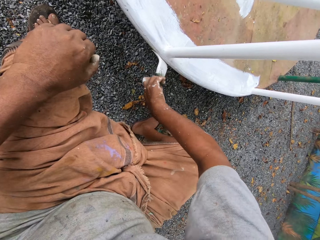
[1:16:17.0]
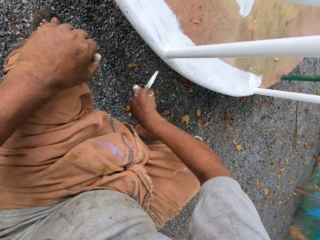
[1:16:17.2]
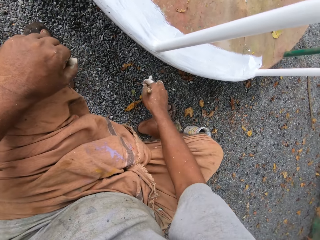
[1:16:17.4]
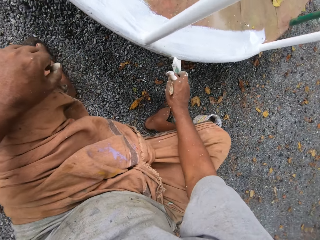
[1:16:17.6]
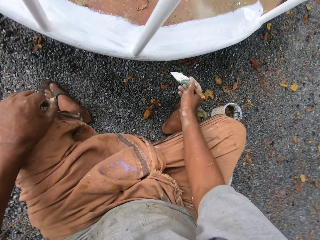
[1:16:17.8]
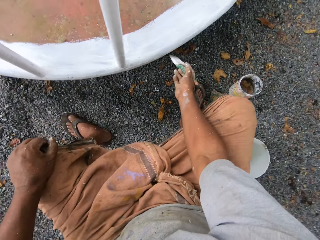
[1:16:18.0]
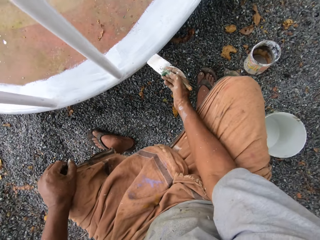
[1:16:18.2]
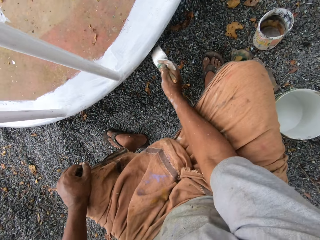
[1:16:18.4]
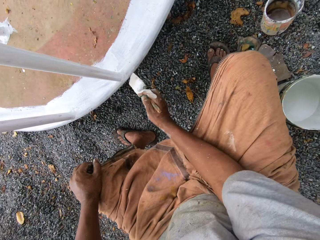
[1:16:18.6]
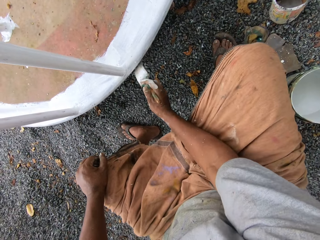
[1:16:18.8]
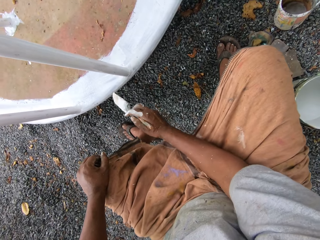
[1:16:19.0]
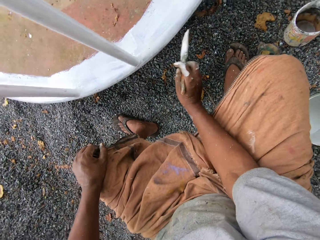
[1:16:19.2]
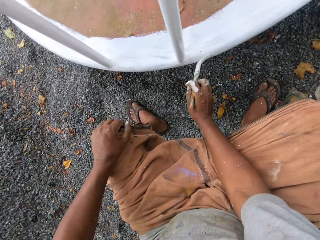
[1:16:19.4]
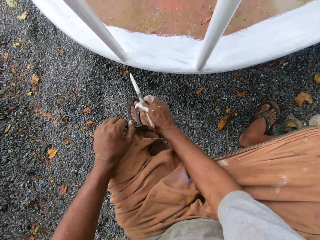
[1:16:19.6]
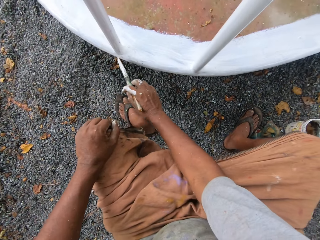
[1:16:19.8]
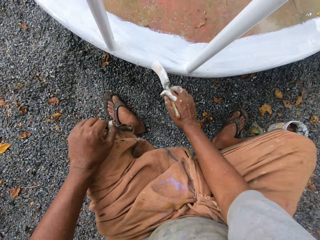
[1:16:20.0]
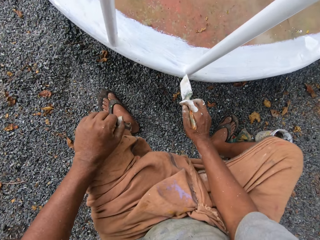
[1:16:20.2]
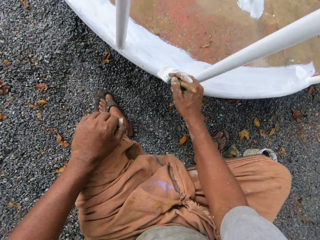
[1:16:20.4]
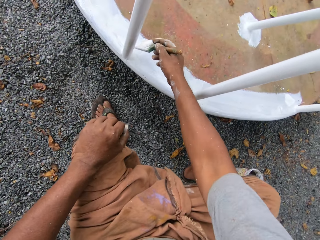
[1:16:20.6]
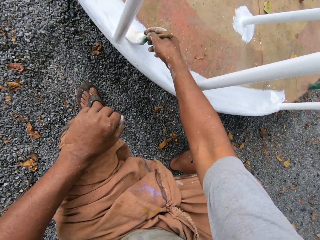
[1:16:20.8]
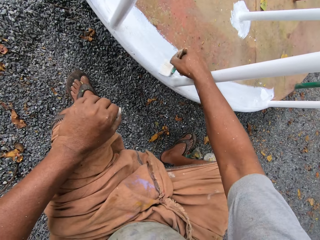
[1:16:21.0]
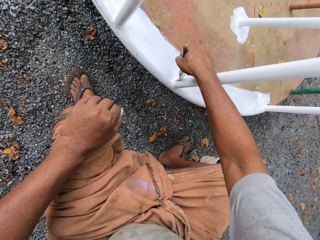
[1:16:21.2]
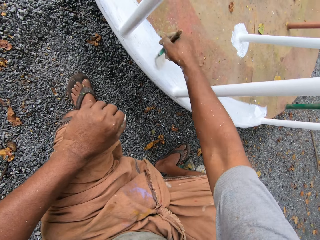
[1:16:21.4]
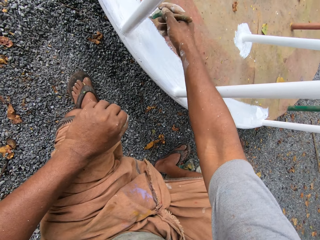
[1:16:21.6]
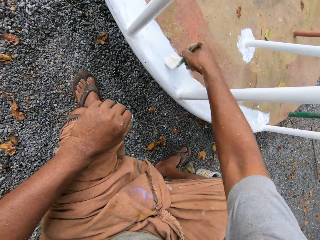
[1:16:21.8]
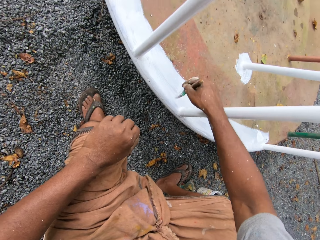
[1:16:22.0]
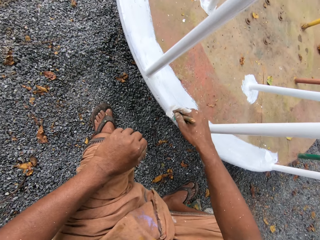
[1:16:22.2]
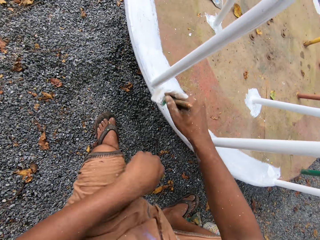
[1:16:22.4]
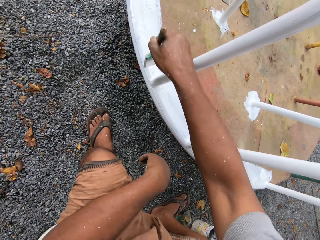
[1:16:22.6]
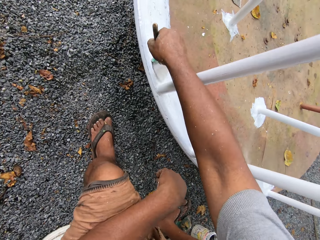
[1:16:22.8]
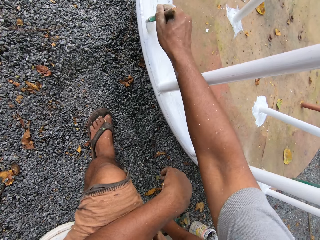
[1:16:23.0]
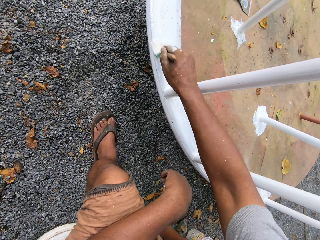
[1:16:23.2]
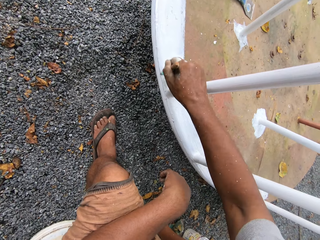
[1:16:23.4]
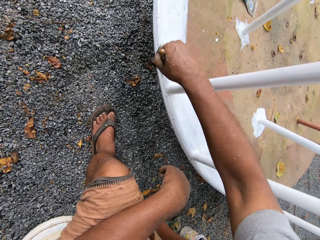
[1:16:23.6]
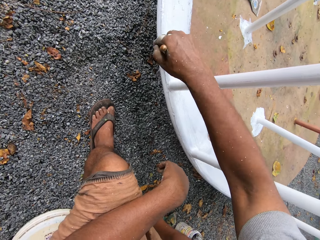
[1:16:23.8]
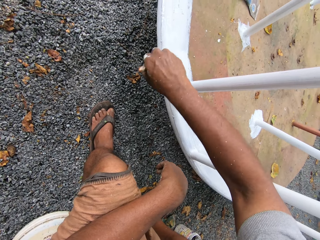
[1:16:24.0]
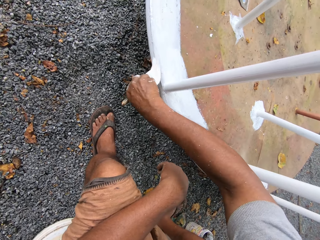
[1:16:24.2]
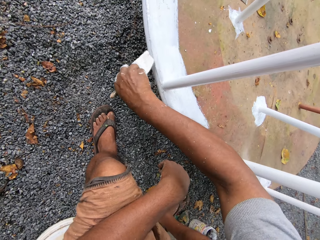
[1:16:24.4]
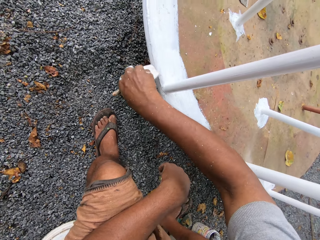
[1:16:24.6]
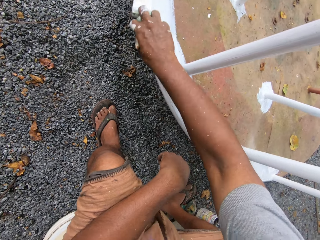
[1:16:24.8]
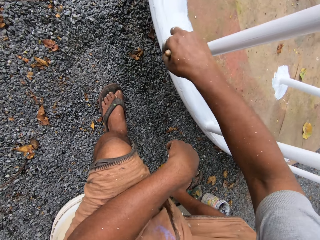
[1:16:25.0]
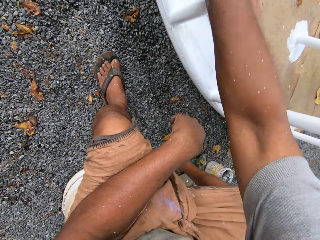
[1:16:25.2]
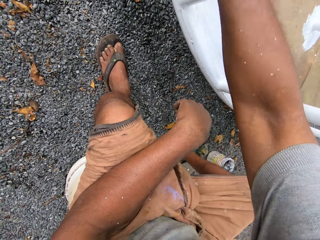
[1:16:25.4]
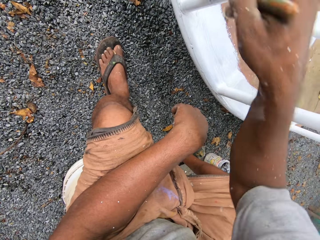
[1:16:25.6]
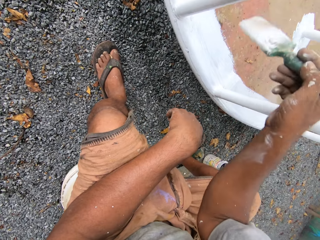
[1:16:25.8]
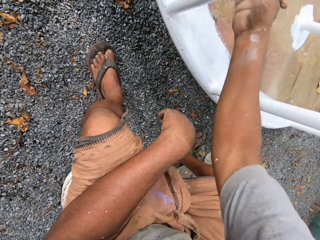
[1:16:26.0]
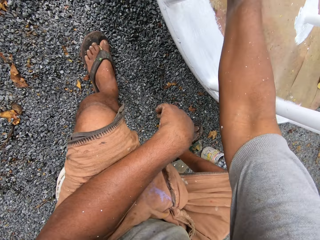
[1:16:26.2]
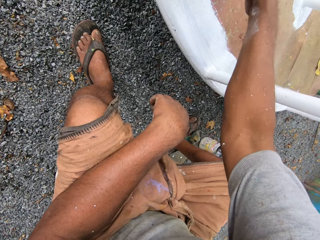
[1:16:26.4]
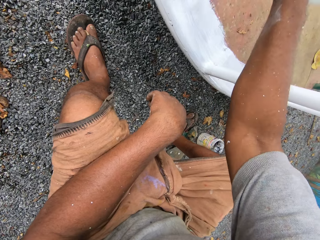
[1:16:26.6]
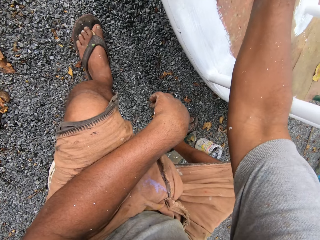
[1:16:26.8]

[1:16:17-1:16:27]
The camera wearer rests his hand on the knee.

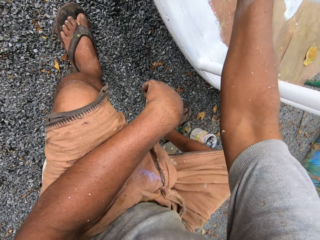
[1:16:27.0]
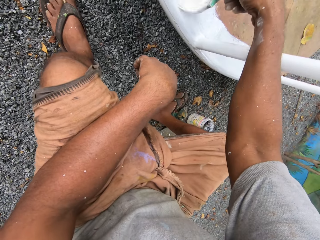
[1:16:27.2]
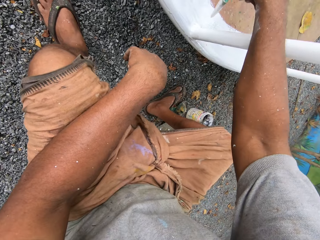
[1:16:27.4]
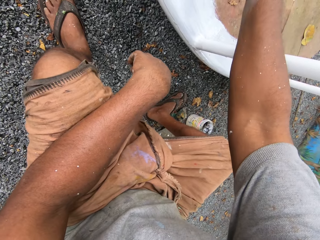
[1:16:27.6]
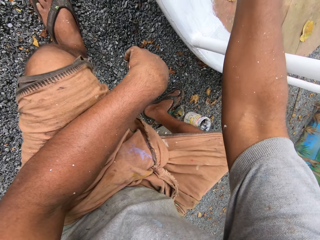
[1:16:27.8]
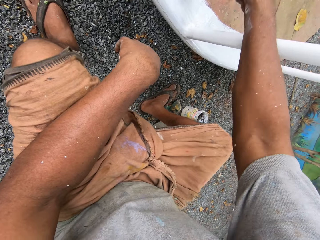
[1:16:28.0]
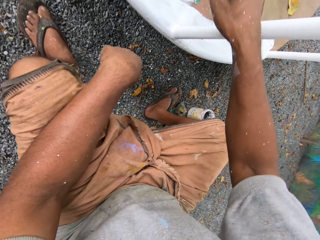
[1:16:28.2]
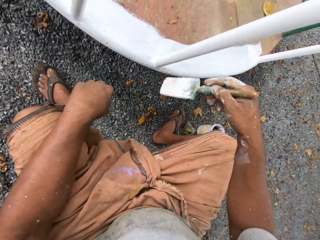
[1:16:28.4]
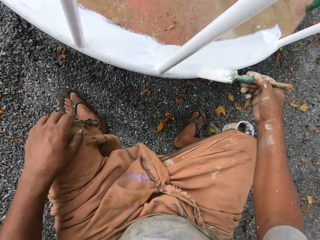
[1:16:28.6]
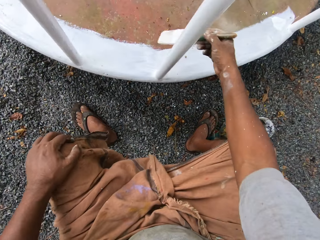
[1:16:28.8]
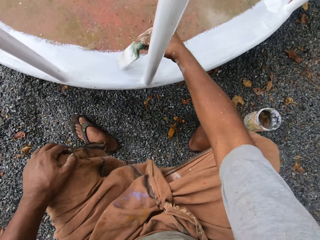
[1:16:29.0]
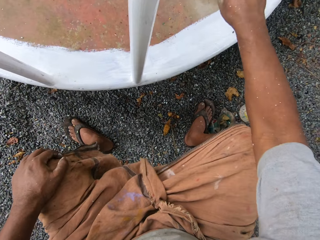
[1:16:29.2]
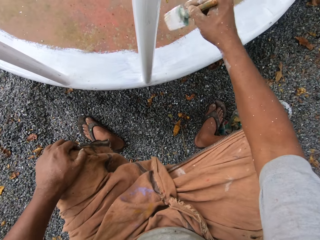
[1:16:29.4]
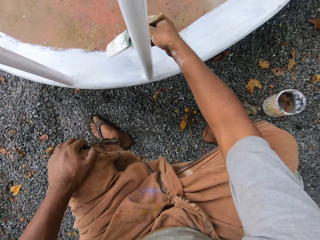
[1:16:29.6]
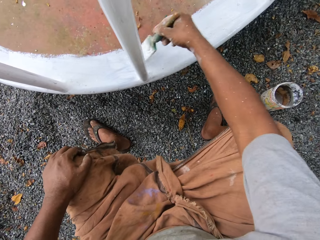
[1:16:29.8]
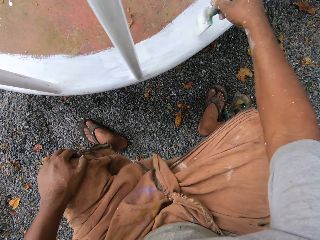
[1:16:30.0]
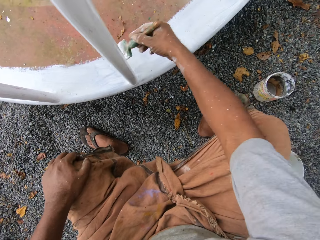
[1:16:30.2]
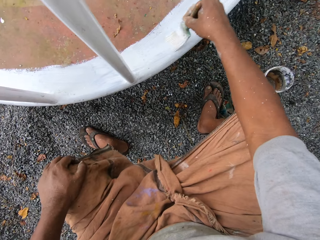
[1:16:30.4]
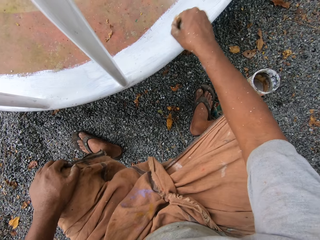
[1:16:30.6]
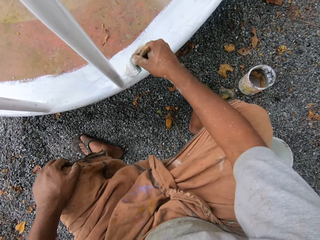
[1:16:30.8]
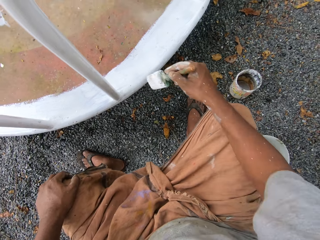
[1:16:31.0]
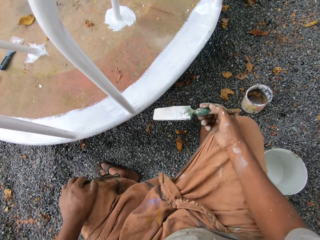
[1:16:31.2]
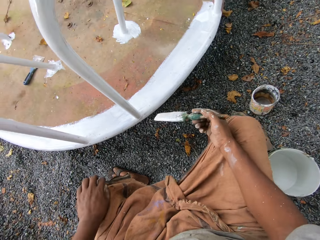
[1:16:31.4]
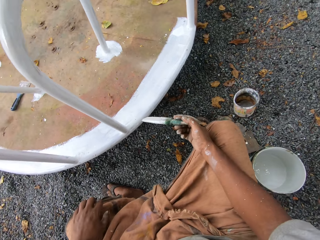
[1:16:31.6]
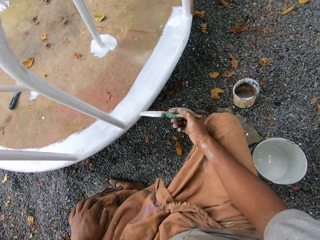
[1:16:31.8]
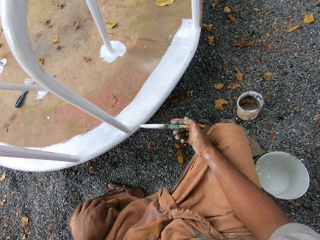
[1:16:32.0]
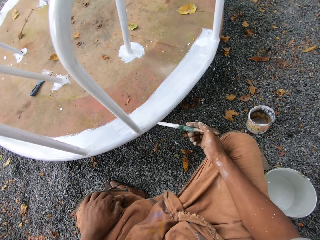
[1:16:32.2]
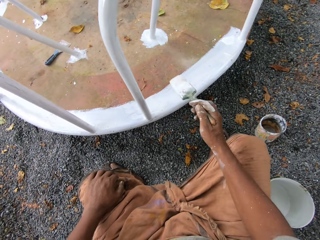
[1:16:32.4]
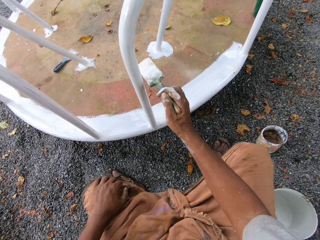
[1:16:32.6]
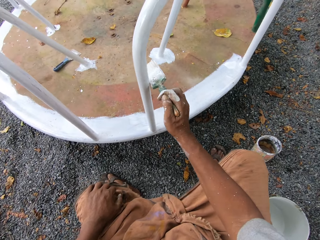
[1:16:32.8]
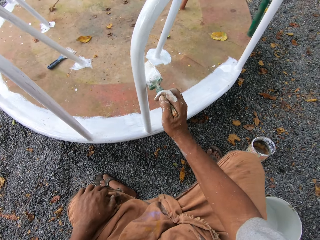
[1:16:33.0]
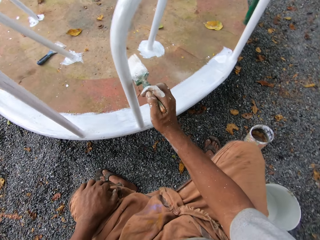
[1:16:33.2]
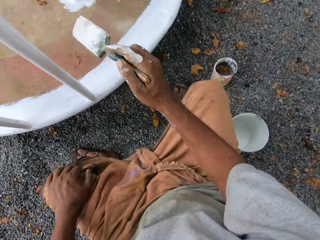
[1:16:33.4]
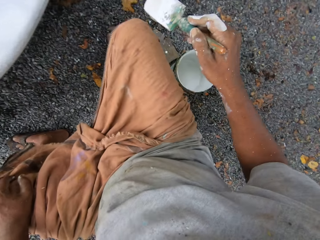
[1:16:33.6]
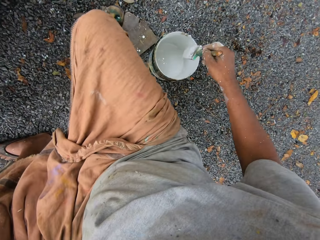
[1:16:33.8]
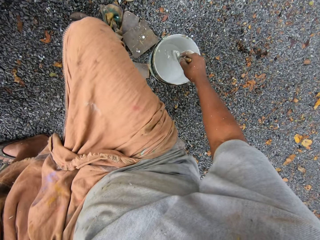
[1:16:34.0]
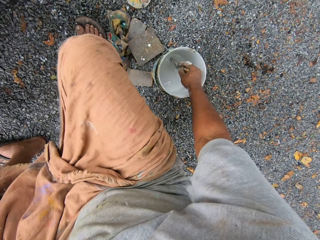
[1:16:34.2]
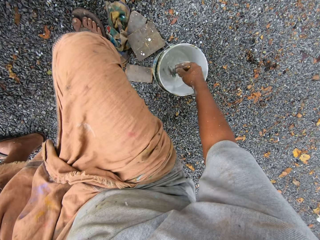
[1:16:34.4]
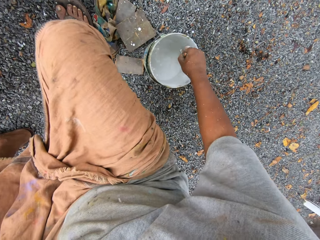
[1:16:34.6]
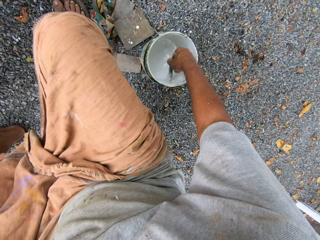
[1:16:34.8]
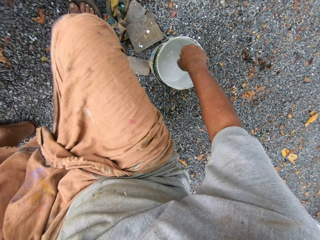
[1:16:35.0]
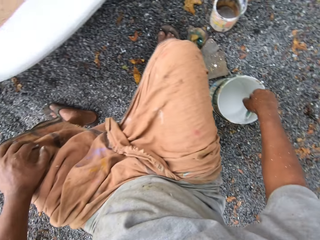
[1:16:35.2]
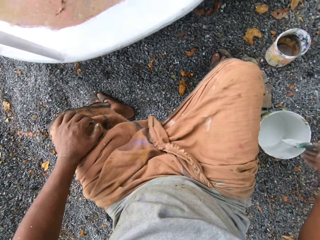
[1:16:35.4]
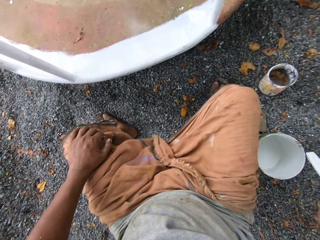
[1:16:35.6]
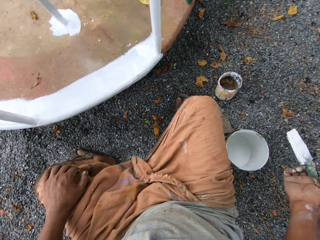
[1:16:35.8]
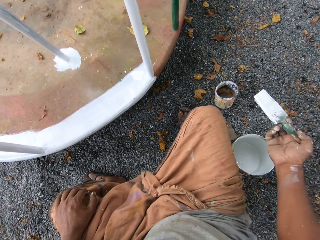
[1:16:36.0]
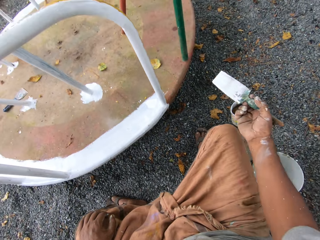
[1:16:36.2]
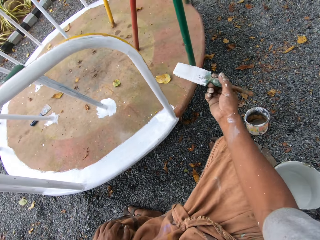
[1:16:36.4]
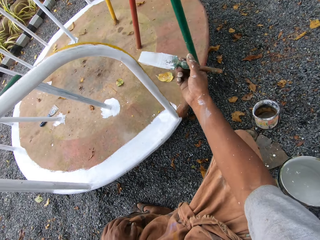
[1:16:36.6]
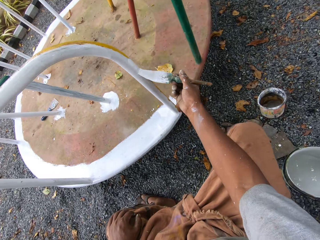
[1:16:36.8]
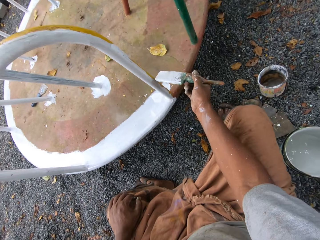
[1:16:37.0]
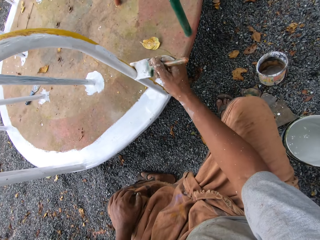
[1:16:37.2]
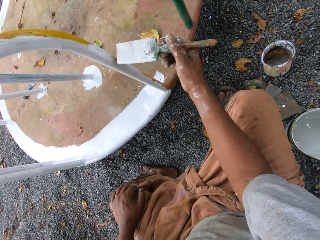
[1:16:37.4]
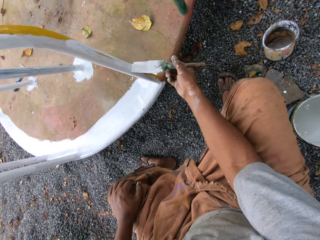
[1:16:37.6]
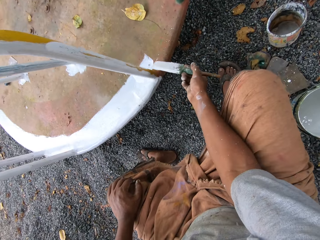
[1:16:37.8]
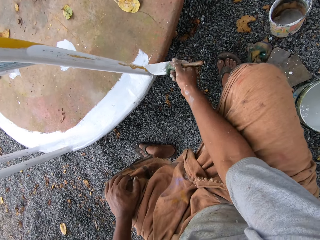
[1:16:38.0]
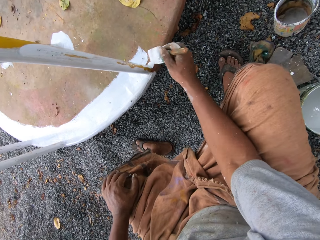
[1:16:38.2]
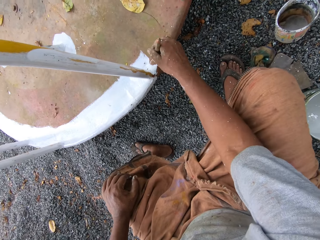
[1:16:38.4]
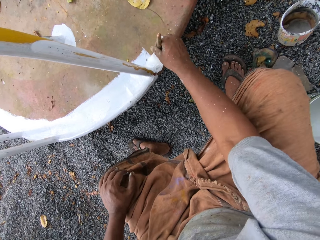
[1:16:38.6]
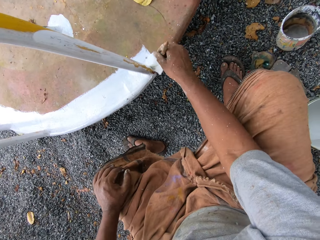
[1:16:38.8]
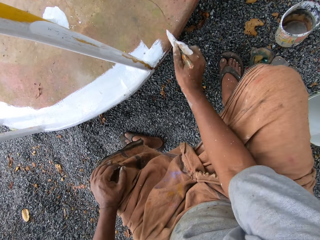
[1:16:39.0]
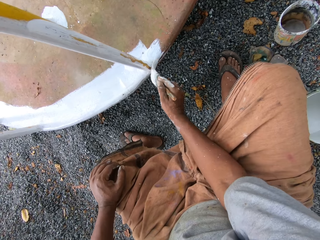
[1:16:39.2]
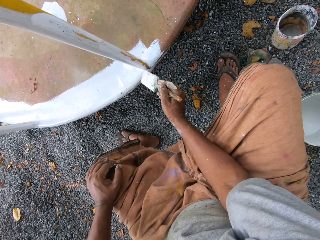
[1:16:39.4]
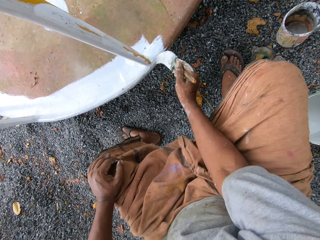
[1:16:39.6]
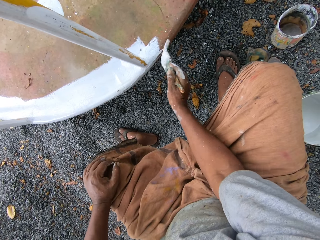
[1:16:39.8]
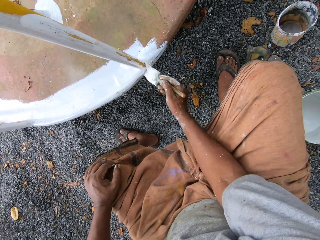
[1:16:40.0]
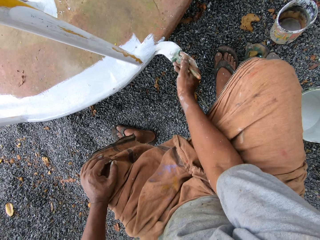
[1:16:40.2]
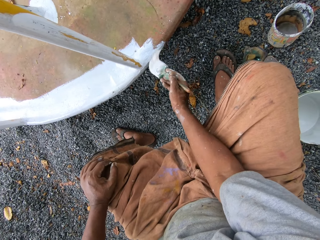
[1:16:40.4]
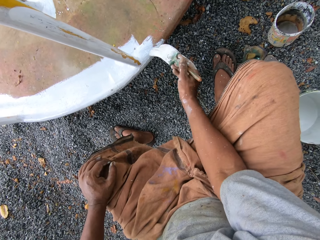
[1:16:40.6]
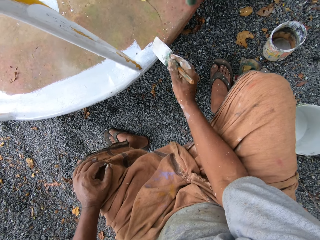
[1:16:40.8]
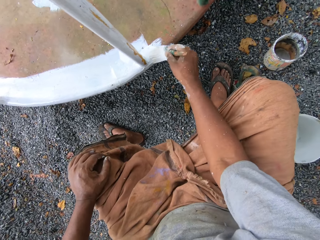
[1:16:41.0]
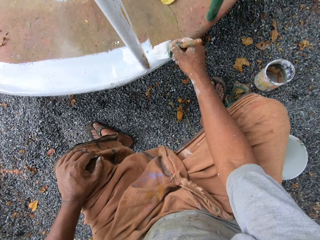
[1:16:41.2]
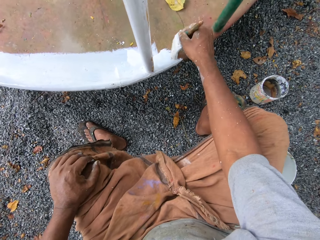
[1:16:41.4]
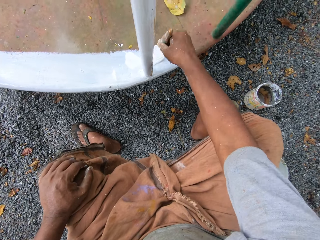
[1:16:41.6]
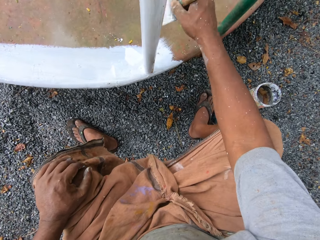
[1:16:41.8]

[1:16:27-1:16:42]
The camera wearer touches his knee. He dips the paintbrush into the paint can on the ground. He paints the roundabout with the paintbrush.
